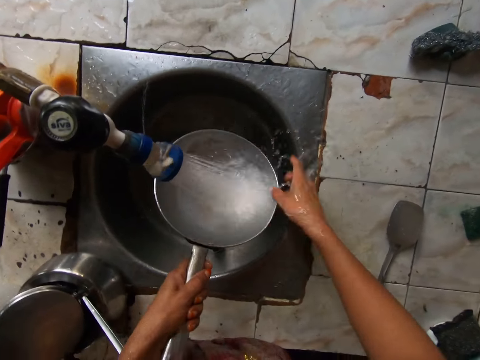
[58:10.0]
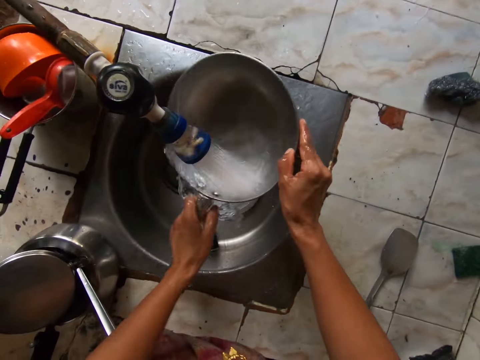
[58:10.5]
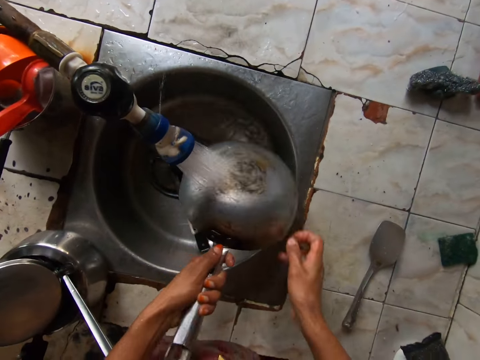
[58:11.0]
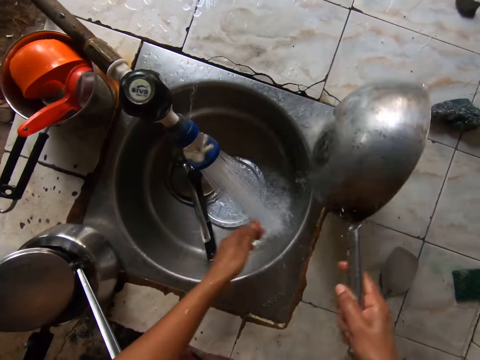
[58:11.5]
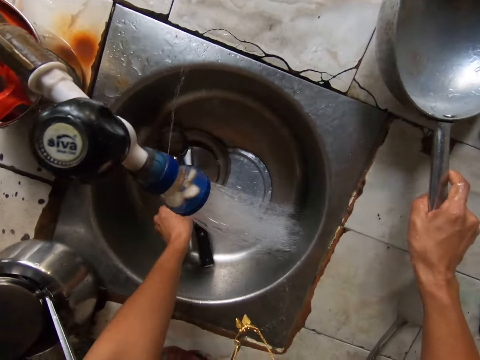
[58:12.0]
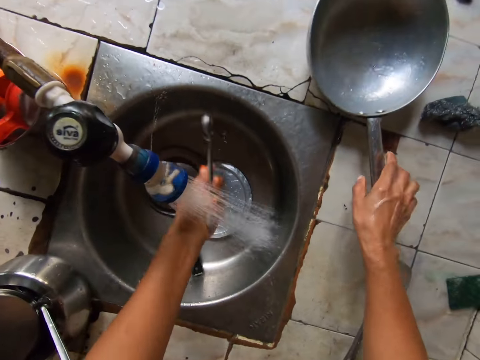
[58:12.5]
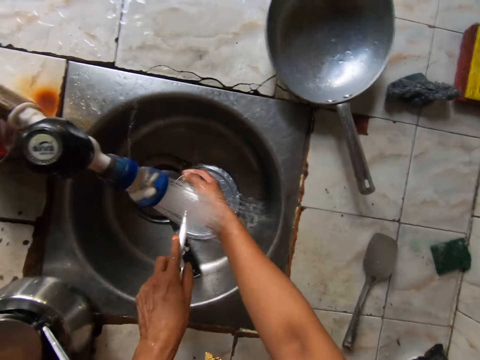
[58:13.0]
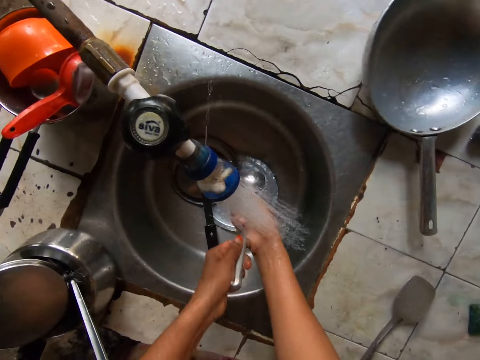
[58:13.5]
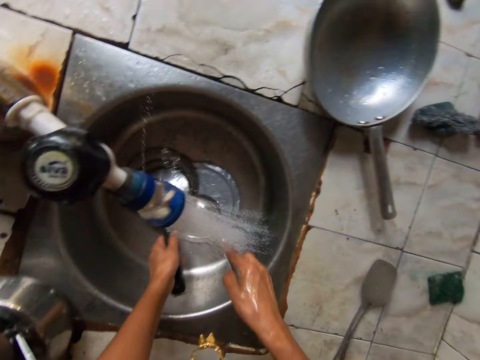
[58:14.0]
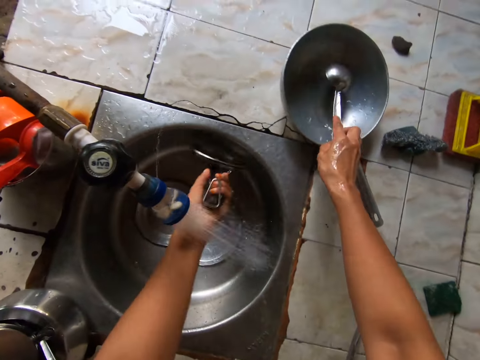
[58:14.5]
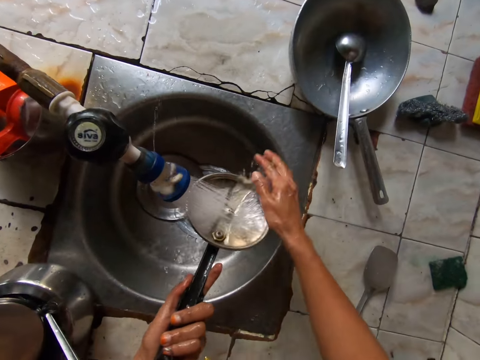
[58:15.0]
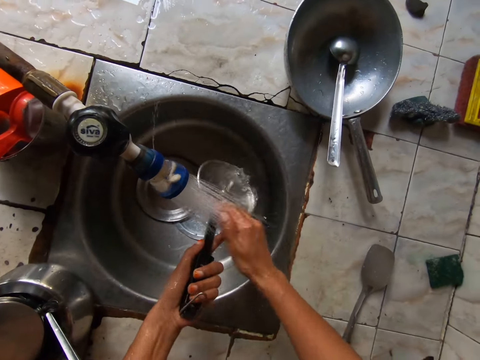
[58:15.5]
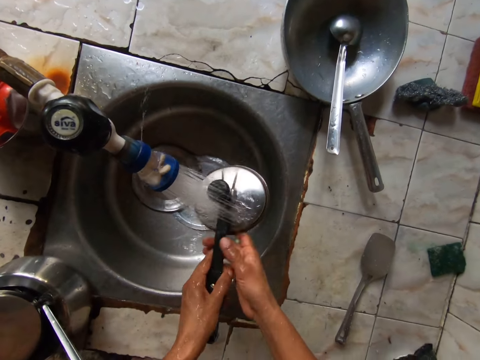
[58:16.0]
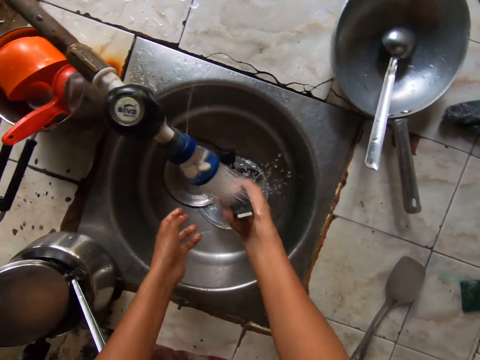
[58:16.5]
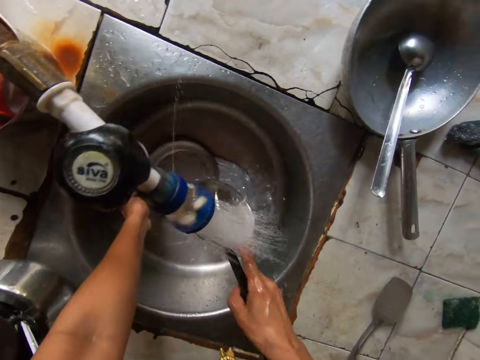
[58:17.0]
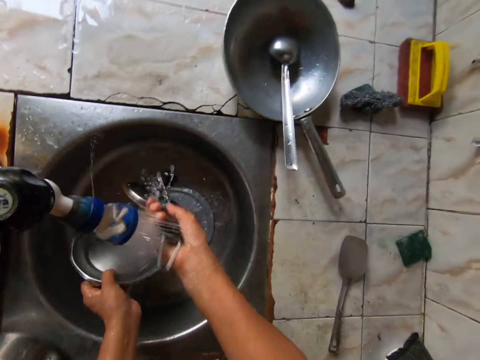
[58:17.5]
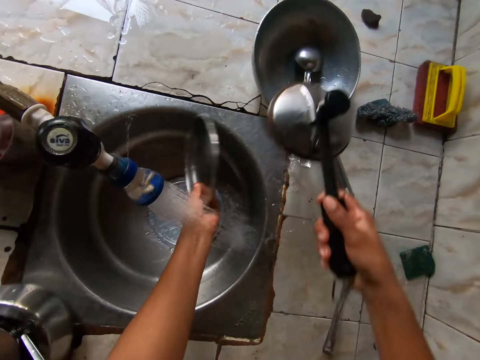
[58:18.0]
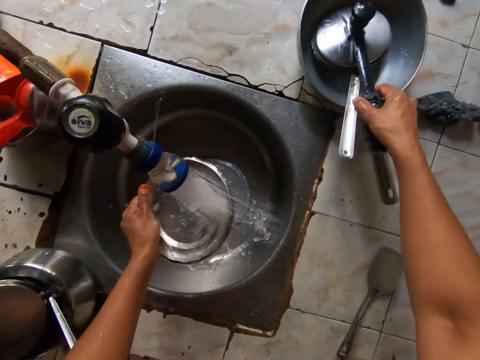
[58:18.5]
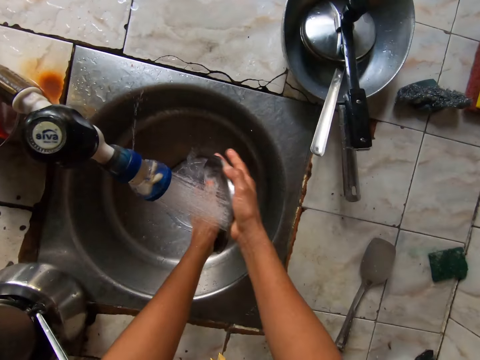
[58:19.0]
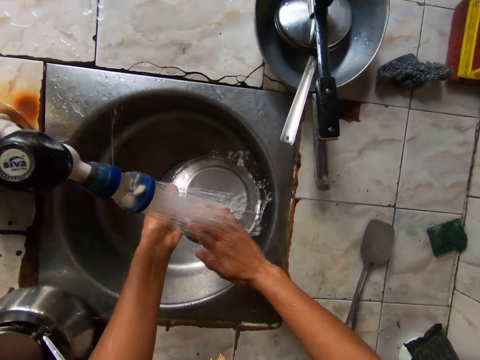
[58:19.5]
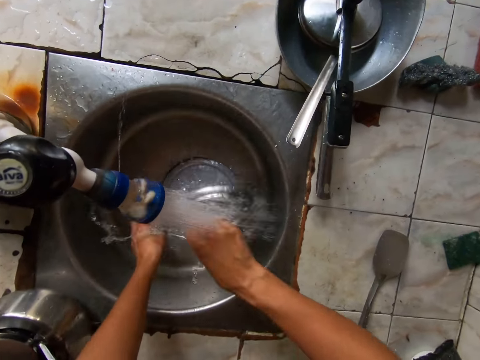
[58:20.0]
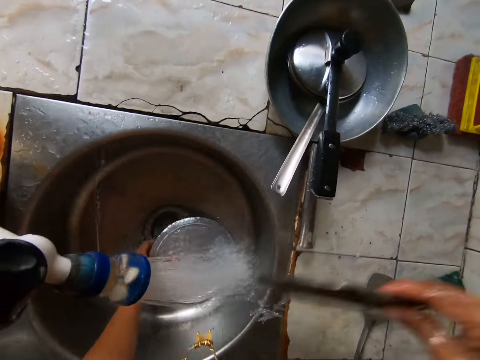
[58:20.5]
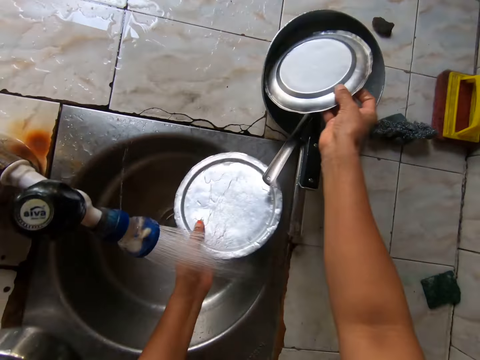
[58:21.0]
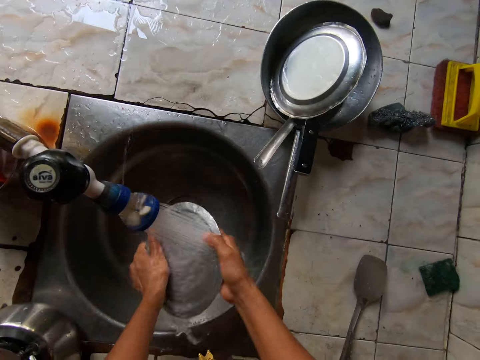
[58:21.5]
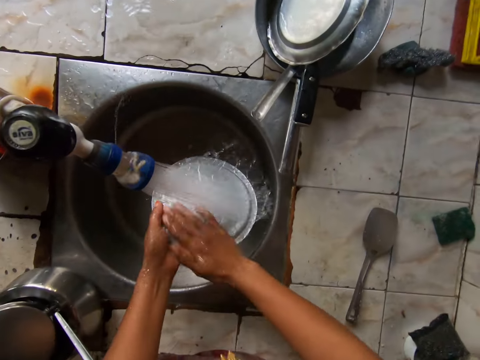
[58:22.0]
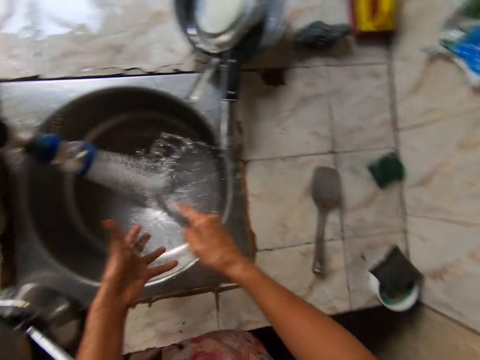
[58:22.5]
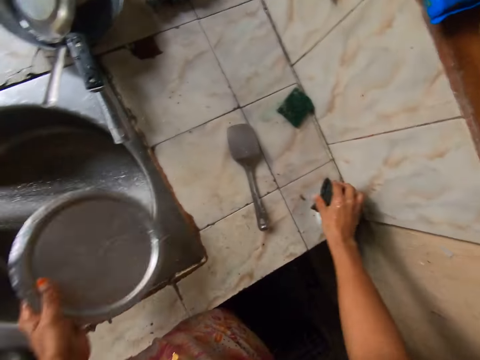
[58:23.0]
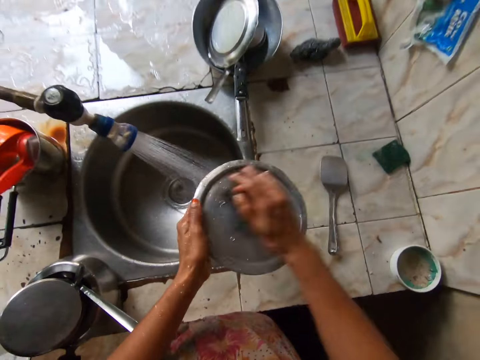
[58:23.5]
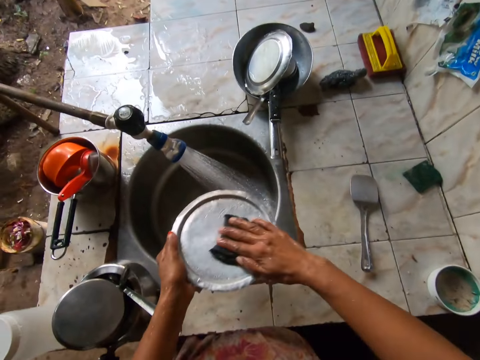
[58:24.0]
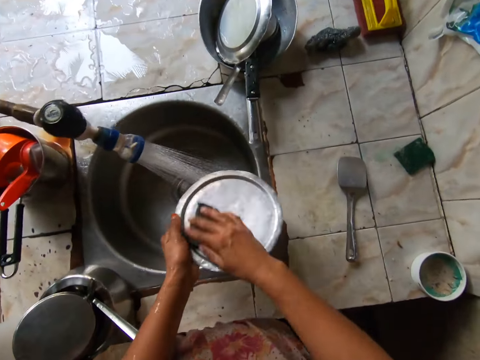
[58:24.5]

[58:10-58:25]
The camera wearer places the frypan in her right hand on the tiled table. She picks the spoon from the sink with her left hand. She rinses the spoon in her hand under the sink tap with both hands. She picks the kettle cover from the sink with her left hand. She places the spoon in her right hand in the frypan on the tiled table. She rinses the kettle cover in her hand under the sink tap with both hands. She picks the plate from the sink with her left hand. She places the kettle cover in her right hand in the frypan on the tiled table. She rinses the plate in her hand under the sink tap with both hands. She picks the plate from the sink with her left hand. She places the plate in her right hand in the frypan on the tiled table. She rinses the plate in her hand under the sink tap with both hands. She picks the foam from the bowl on the tiled table with her right hand. She washes the plate in her left hand with the foam in her right hand.

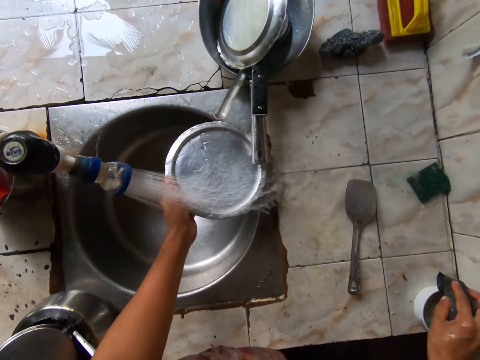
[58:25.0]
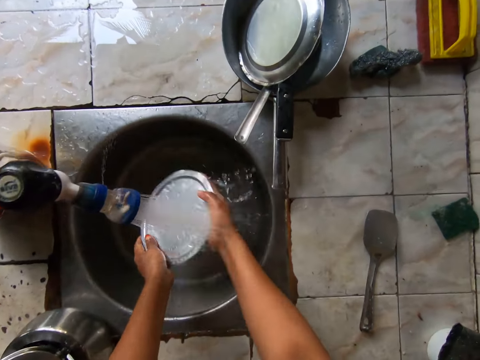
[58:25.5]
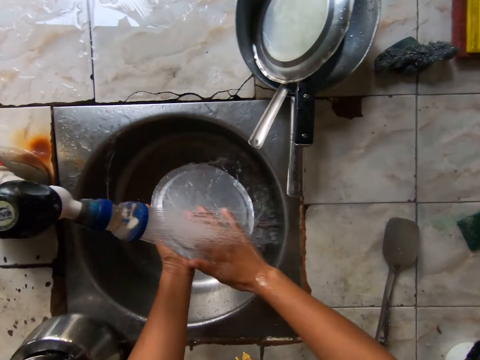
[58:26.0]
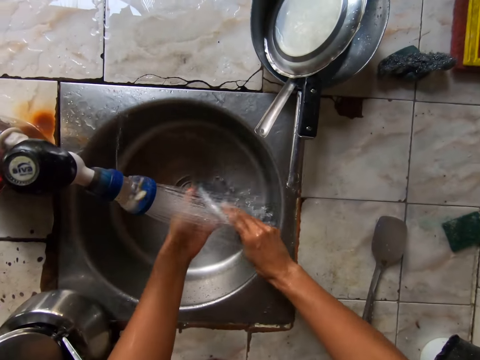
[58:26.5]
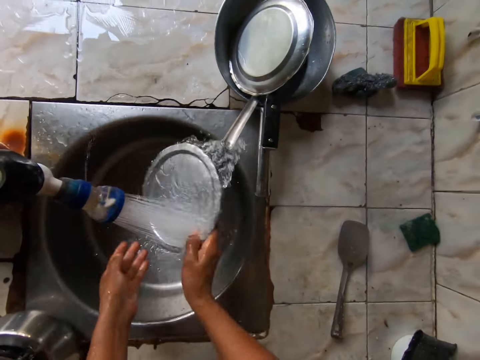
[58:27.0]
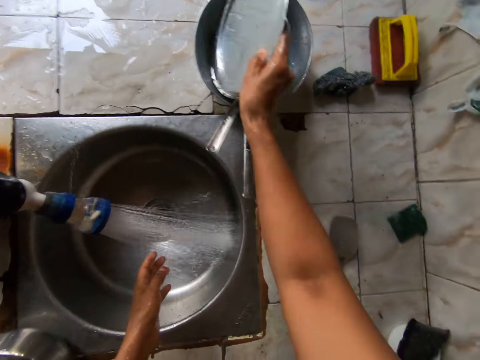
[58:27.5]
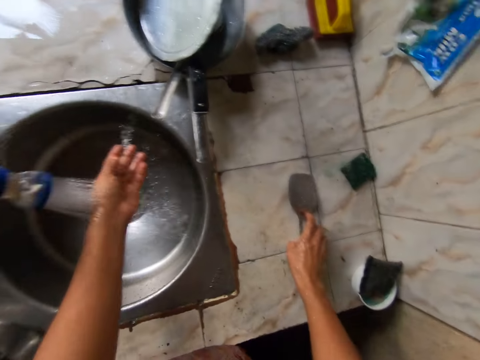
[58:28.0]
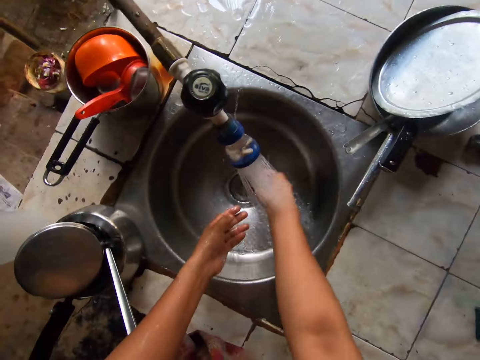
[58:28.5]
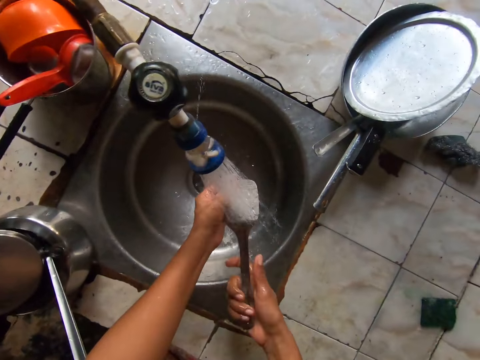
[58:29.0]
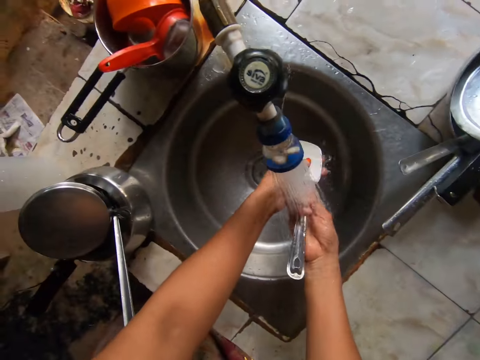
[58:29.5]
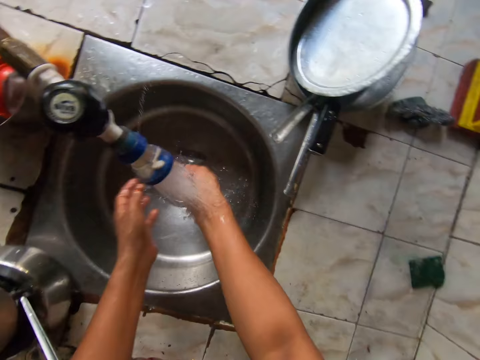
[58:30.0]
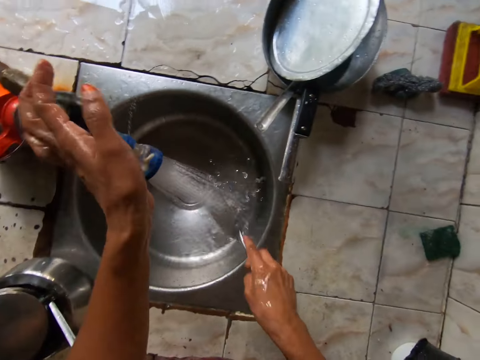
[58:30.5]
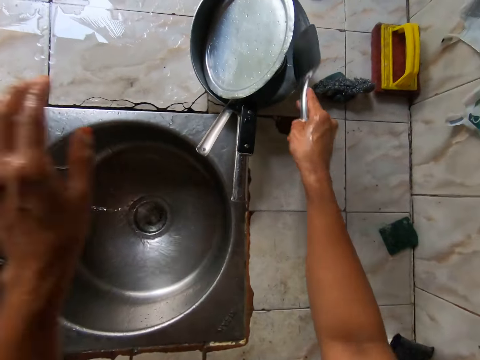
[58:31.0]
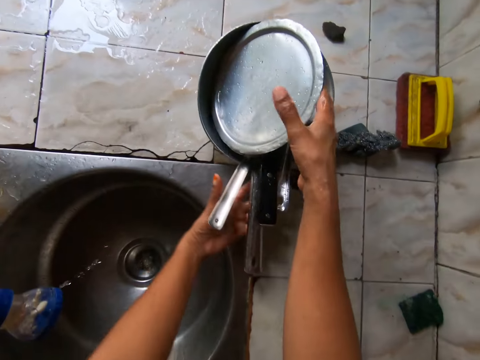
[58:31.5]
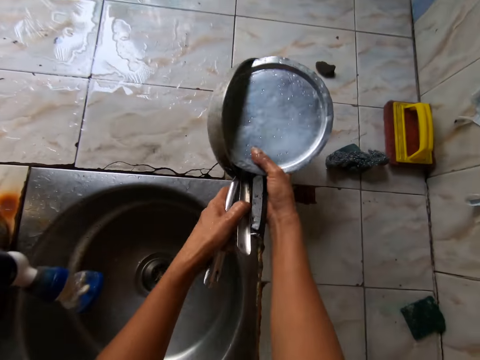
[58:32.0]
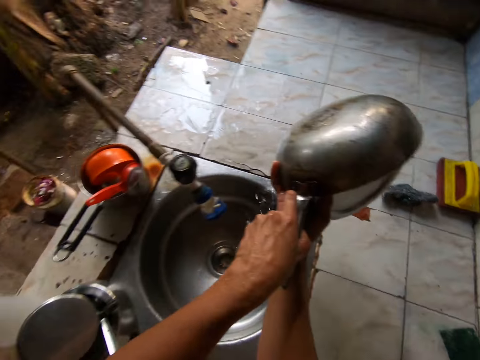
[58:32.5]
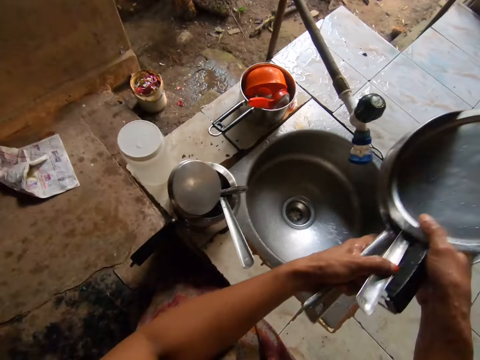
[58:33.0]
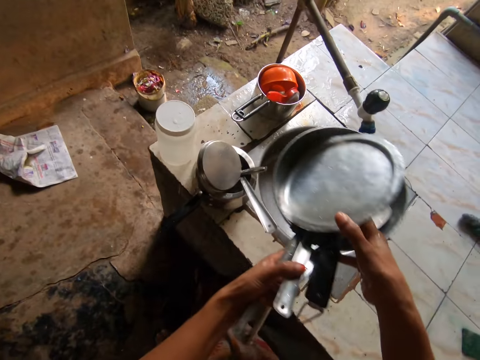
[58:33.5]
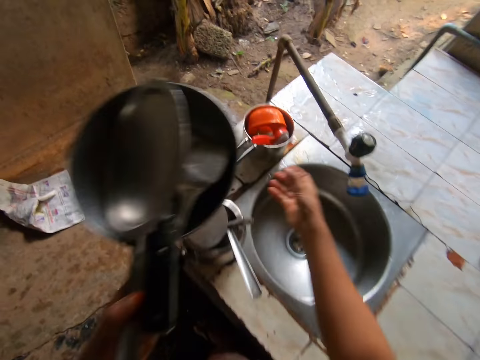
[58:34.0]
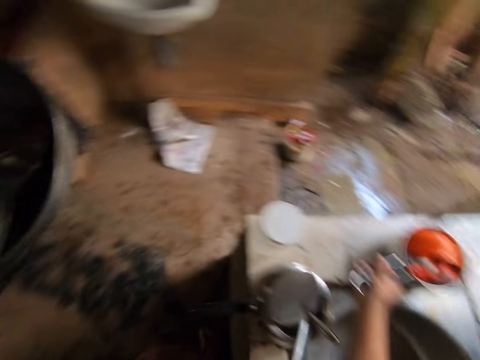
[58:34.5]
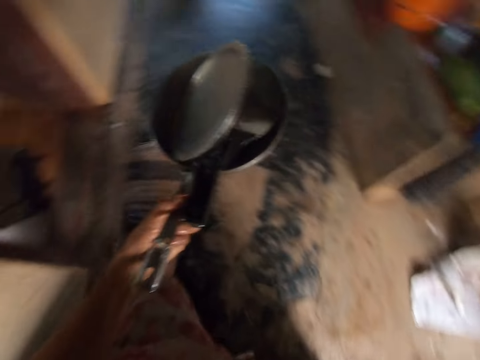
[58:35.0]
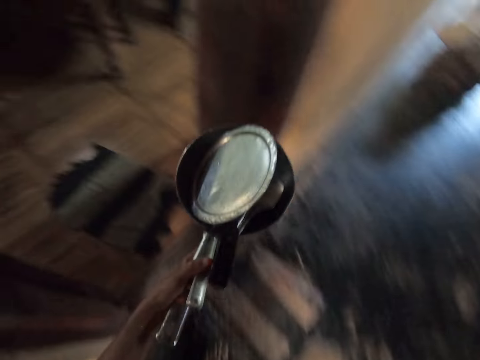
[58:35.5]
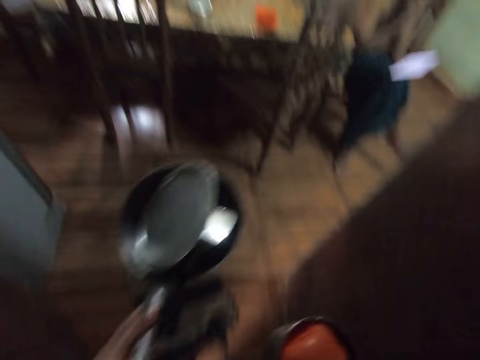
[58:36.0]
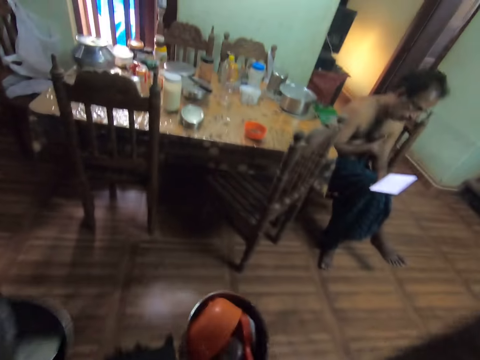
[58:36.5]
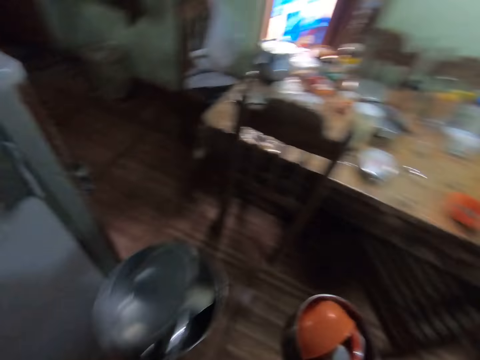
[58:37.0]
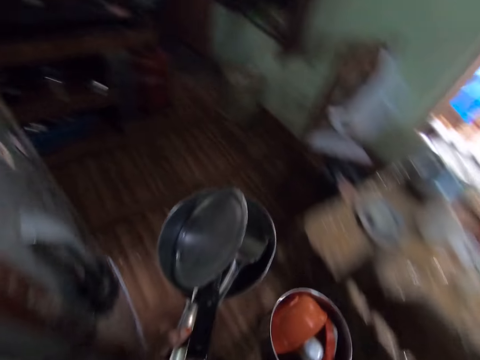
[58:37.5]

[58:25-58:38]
The camera wearer drops the foam in her right hand in the bowl on the tiled table. She rinses the plate in her hand under the sink tap with both hands. She places the plate in her right hand in the frypan on the tiled table. She picks the spatula from the tiled table with her right hand. She rinses the spatula in her hand under the sink tap with both hands. She turns off the sink tap with her left hand. She places the spatula in her right hand in the frypan on the tiled table. She picks the frypan from the tiled table with both hands. She picks the pot from the tiled table with her right hand.
